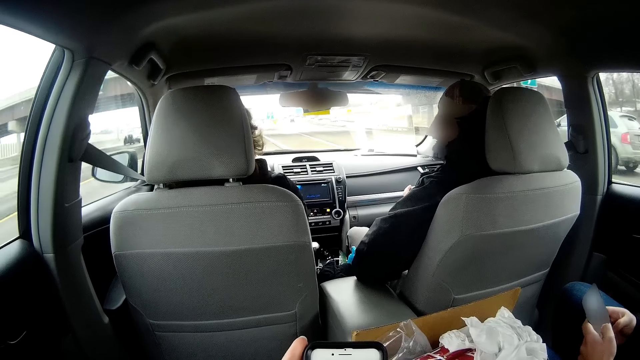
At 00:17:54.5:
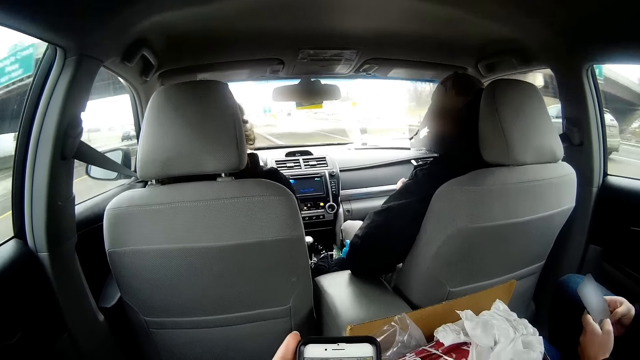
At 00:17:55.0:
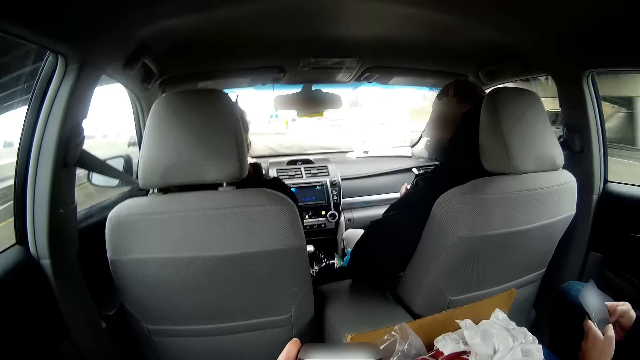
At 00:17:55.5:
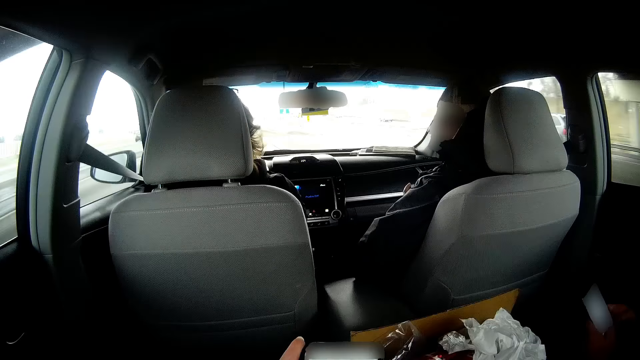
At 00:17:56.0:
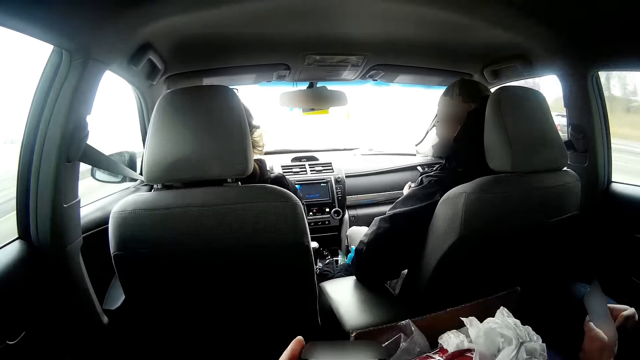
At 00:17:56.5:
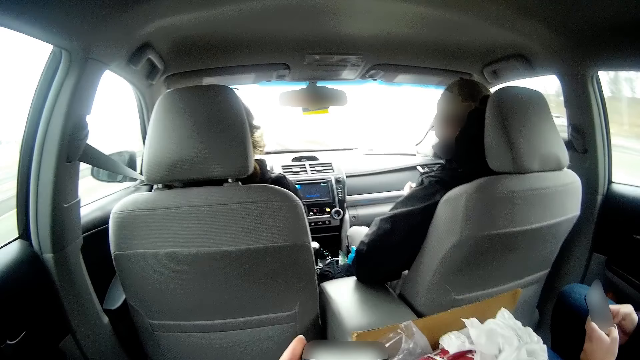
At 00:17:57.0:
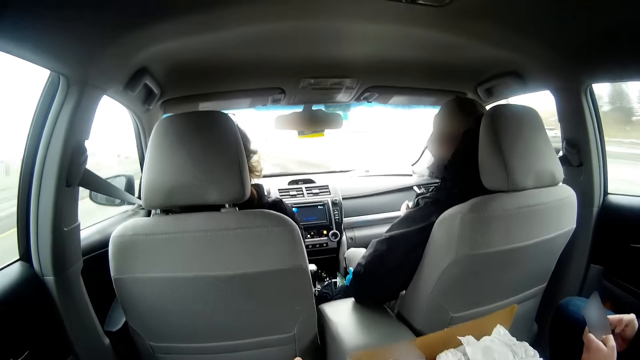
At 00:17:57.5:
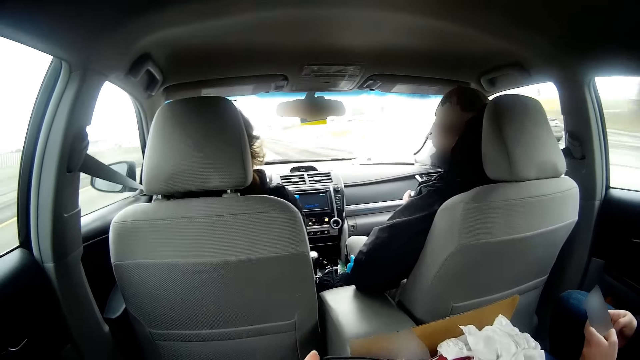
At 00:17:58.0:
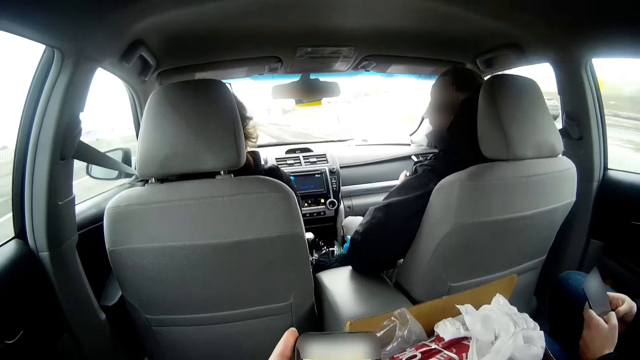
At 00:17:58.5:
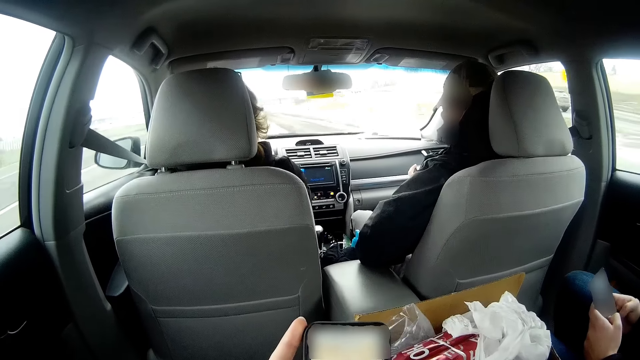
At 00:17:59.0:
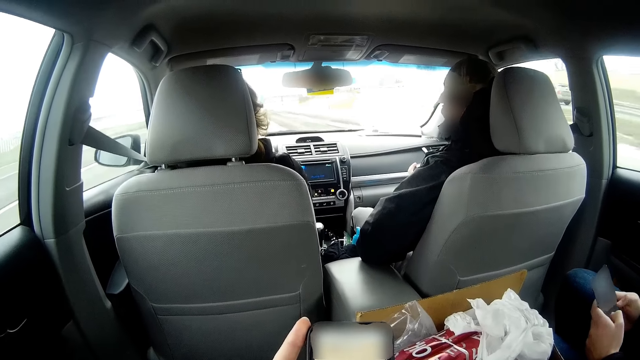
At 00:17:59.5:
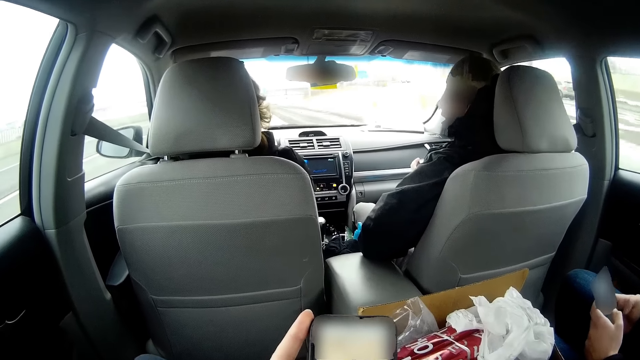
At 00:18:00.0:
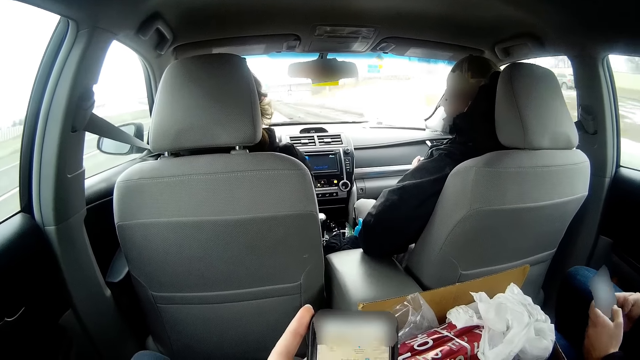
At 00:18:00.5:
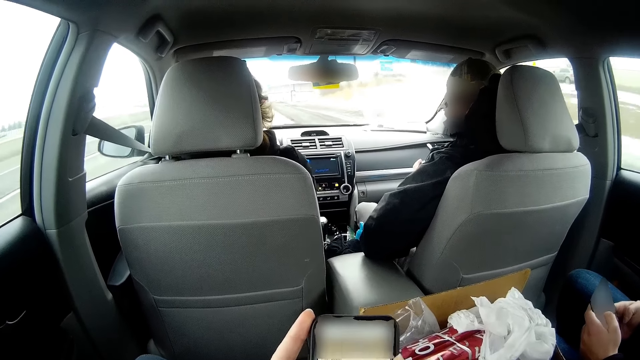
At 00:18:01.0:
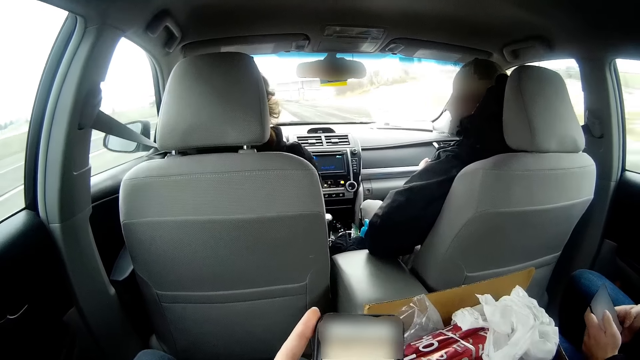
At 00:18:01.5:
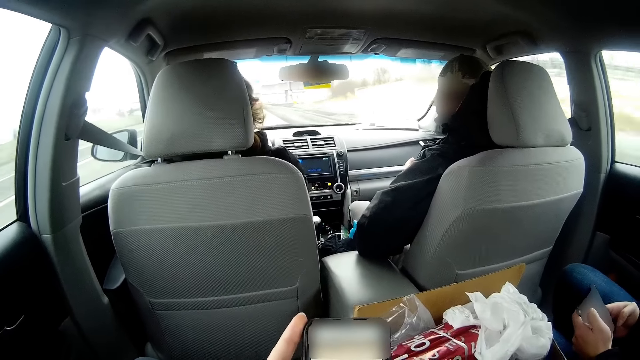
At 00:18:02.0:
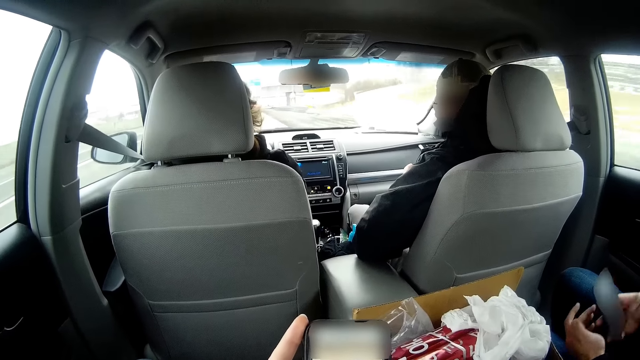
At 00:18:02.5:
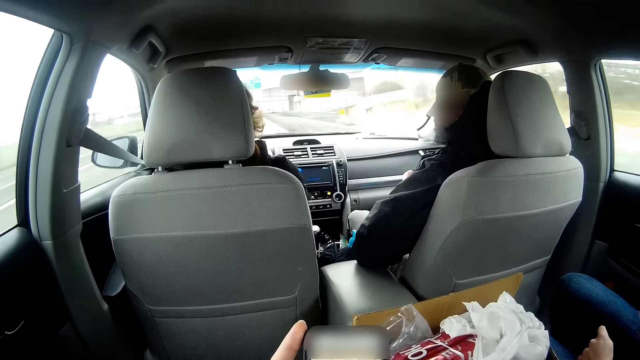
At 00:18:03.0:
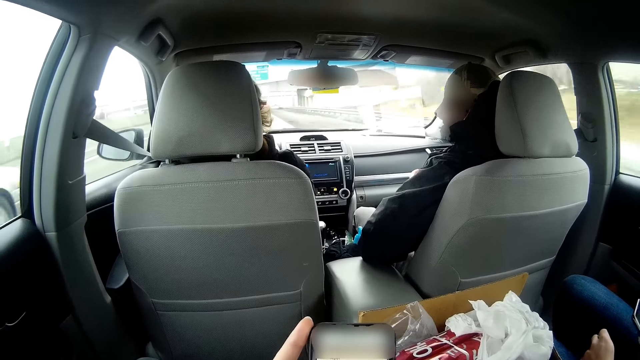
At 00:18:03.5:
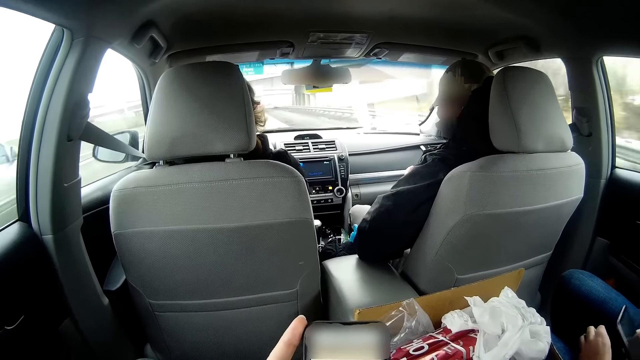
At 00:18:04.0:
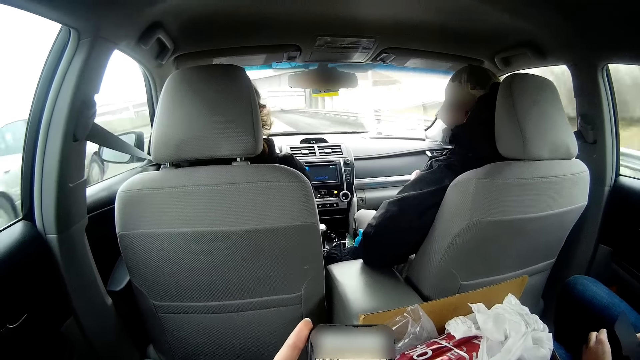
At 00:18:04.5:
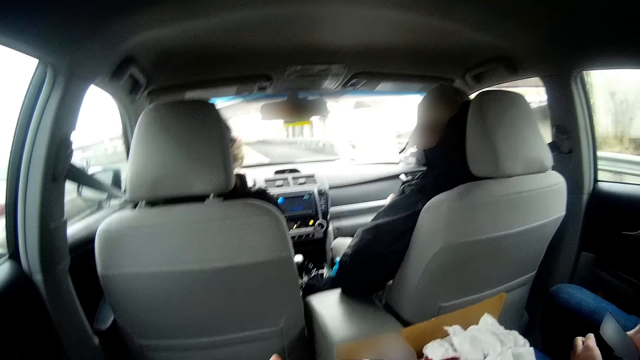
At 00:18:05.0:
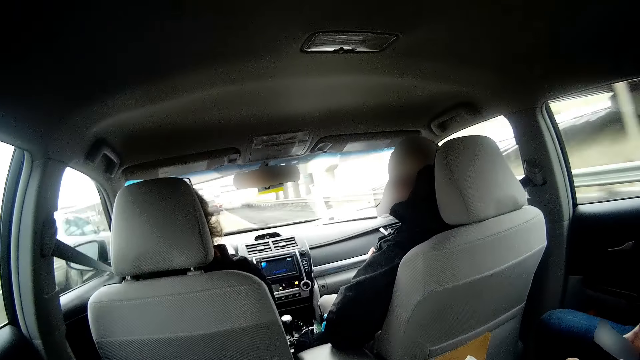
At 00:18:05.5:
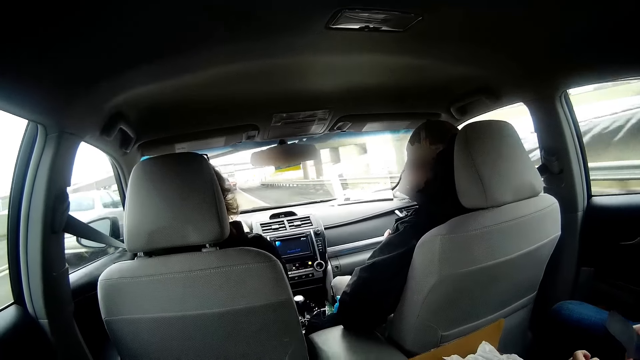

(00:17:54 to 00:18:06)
The camera wearer operates the phone.

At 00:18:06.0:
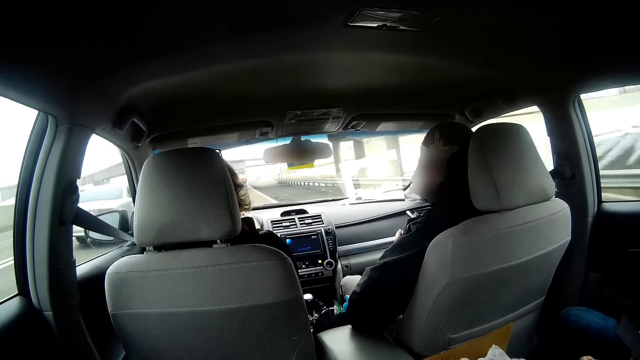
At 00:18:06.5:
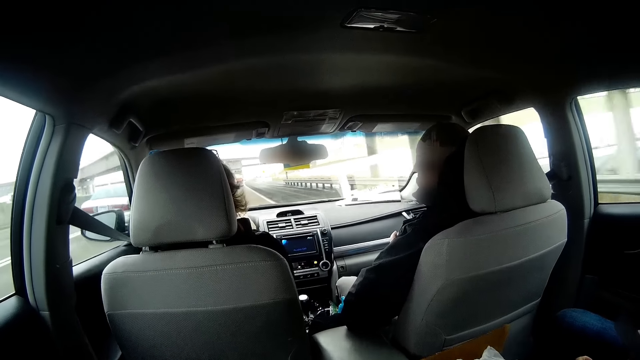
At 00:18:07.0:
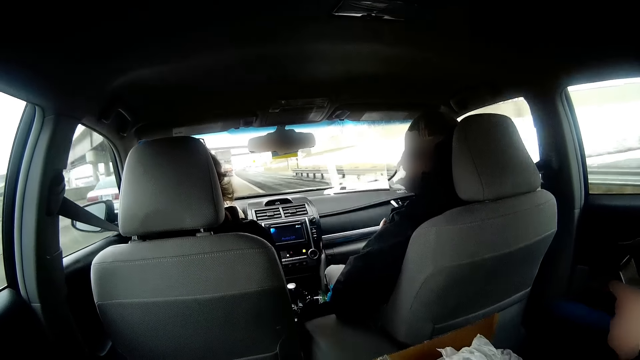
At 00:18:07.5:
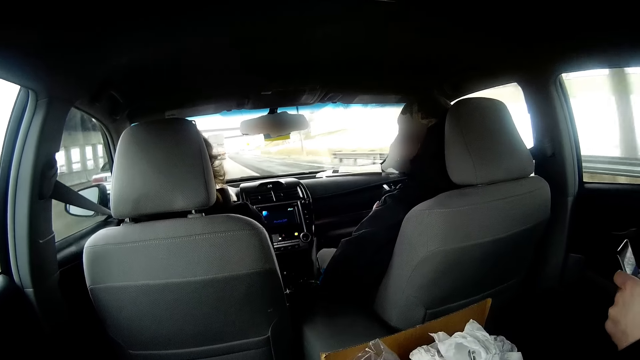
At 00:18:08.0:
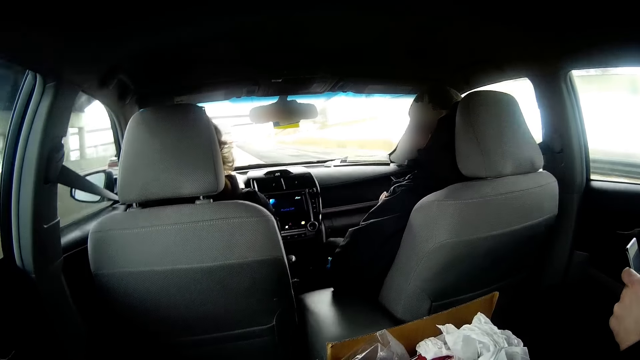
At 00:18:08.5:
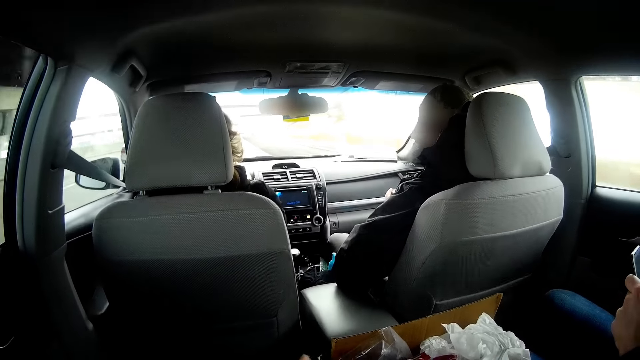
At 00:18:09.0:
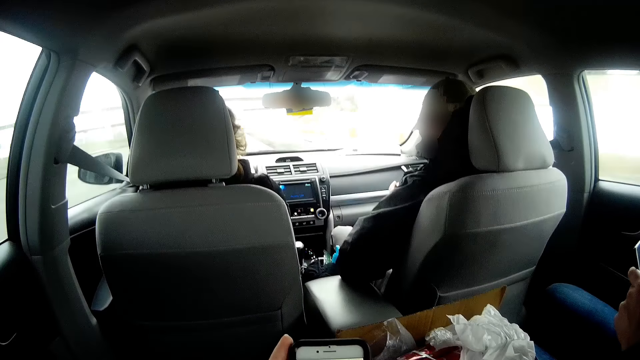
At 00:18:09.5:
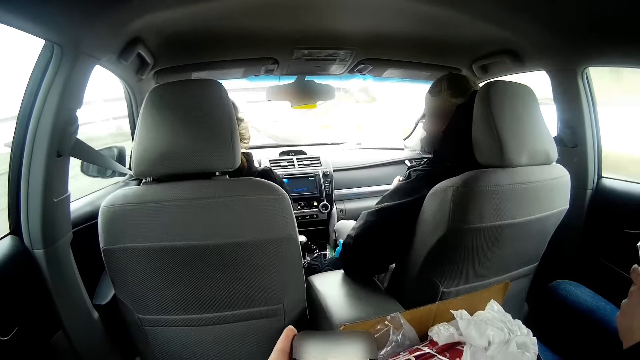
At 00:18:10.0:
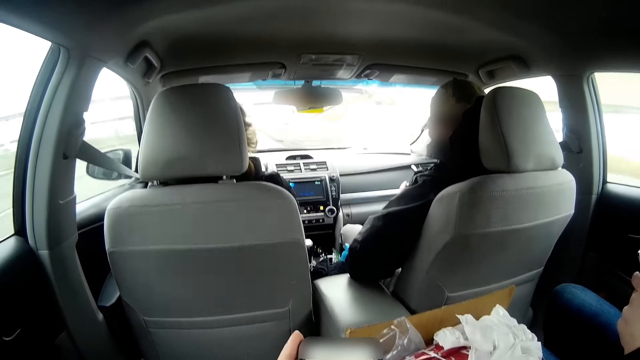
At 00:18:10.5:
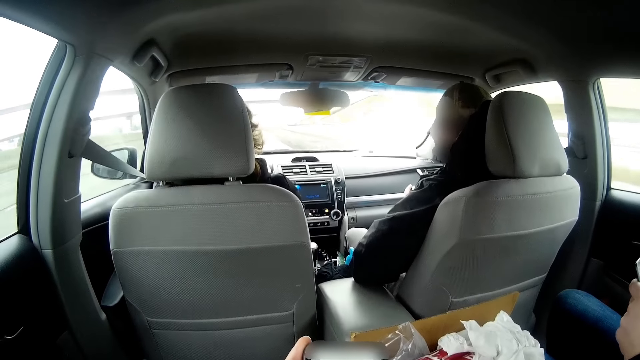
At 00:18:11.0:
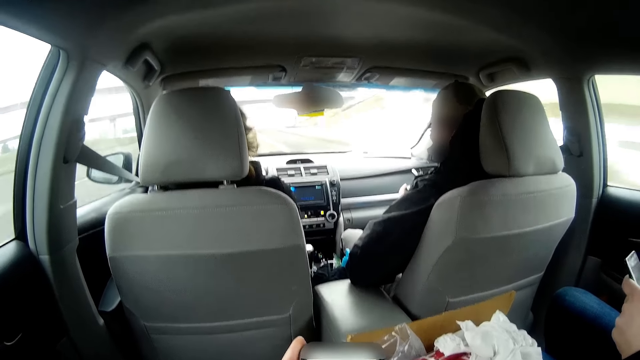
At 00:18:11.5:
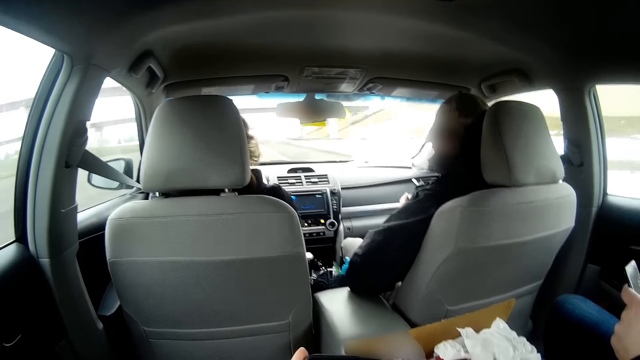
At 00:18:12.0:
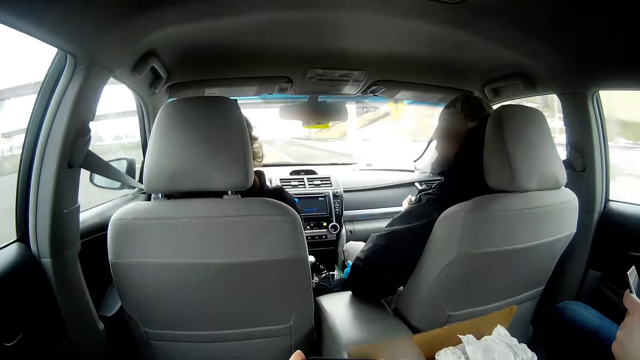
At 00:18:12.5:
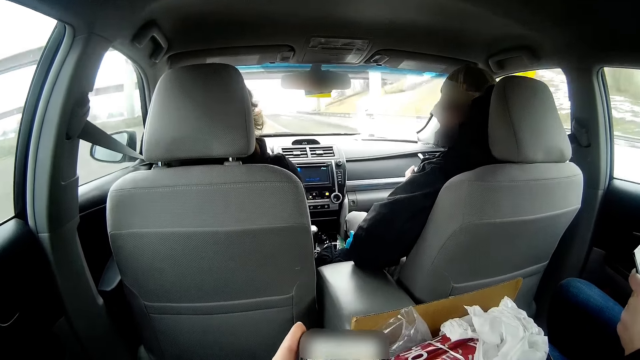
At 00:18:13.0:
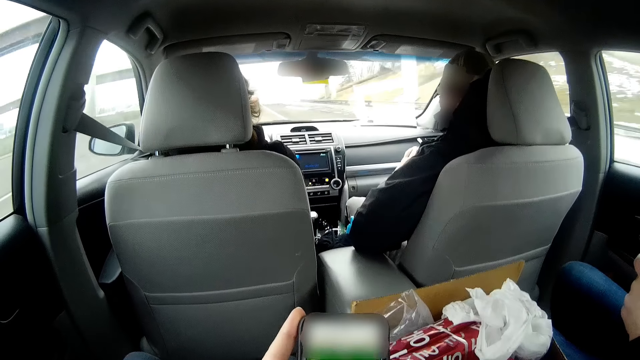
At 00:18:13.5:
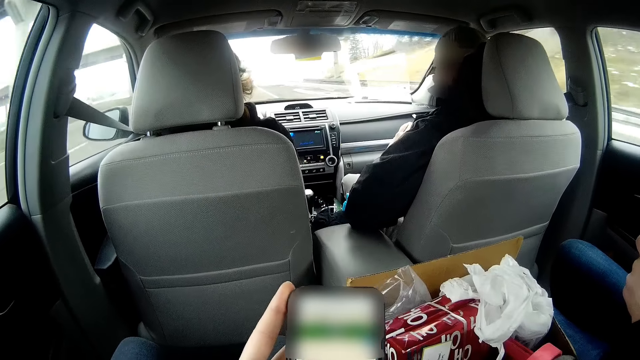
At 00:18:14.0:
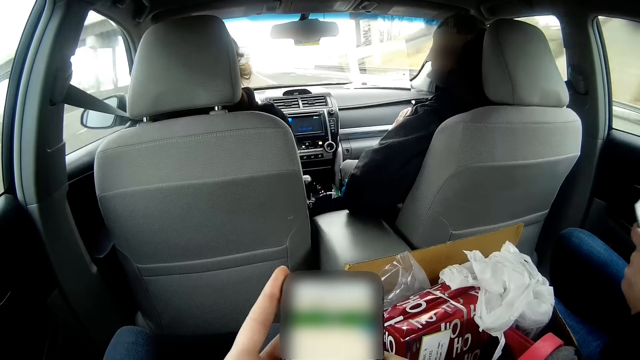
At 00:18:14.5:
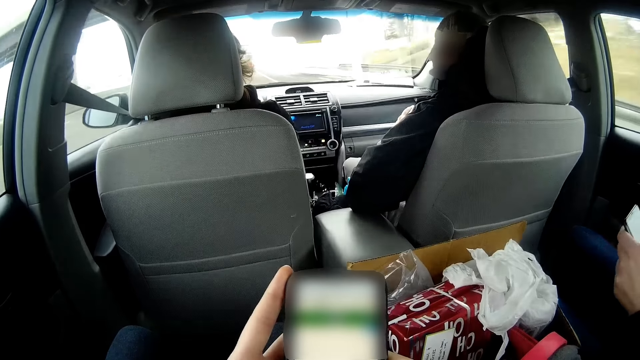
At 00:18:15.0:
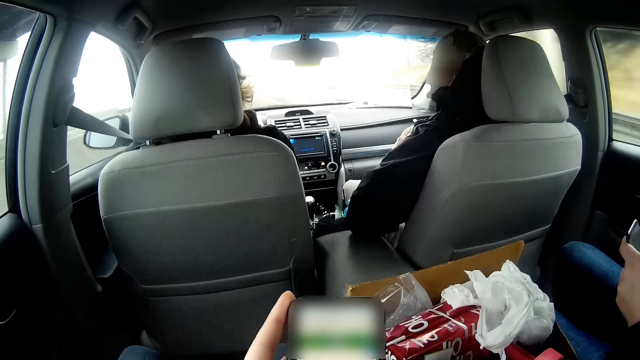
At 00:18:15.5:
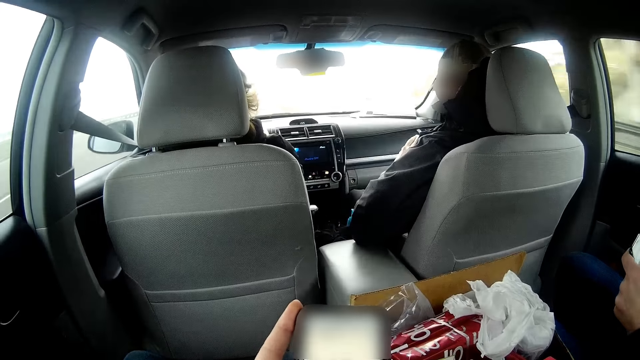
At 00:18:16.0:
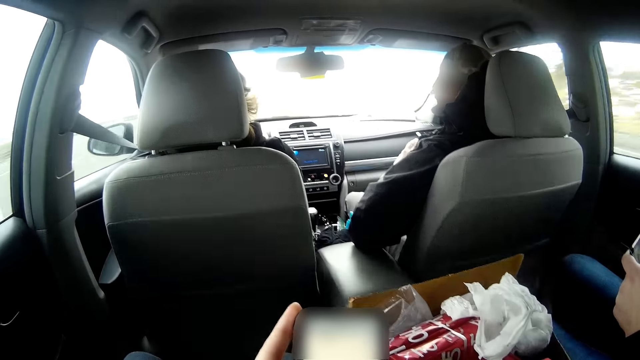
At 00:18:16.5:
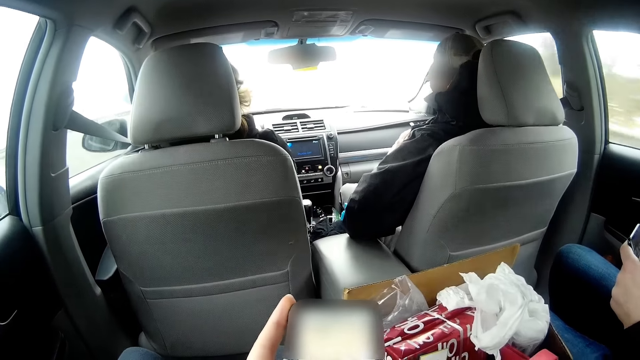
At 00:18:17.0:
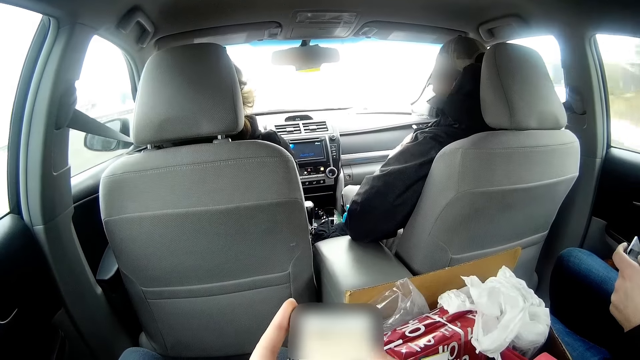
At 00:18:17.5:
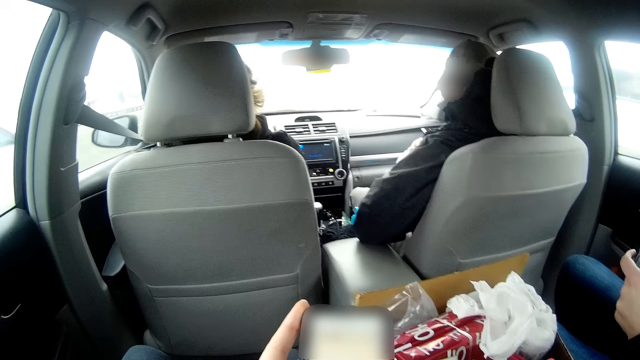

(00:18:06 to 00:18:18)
The camera wearer holds the phone.
